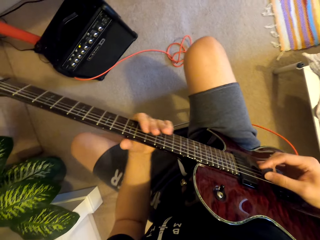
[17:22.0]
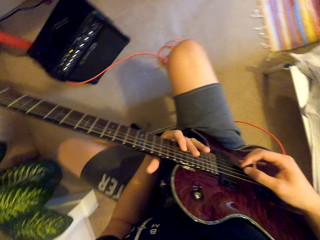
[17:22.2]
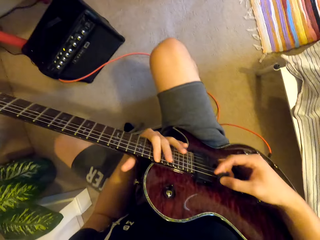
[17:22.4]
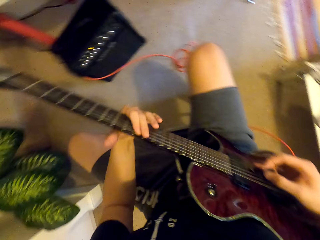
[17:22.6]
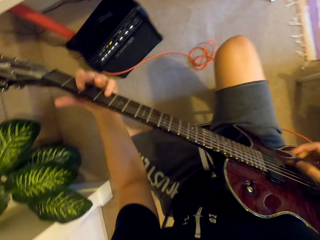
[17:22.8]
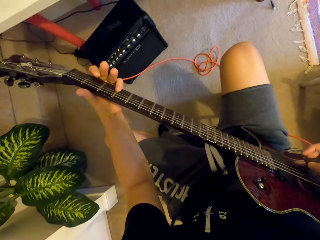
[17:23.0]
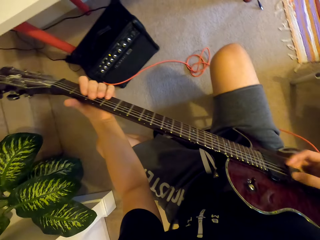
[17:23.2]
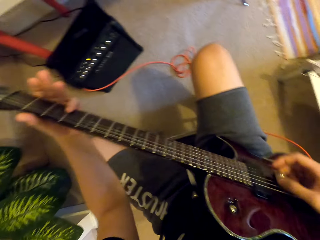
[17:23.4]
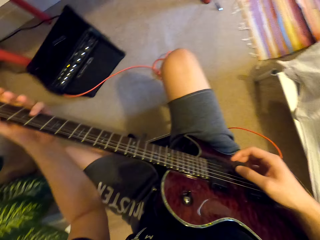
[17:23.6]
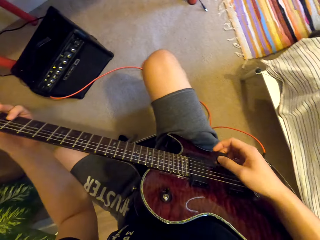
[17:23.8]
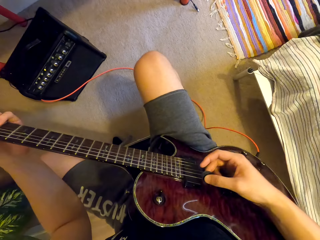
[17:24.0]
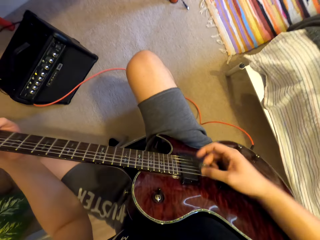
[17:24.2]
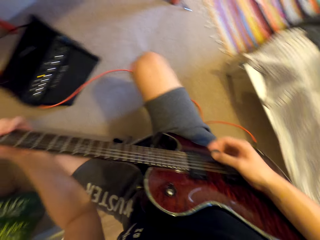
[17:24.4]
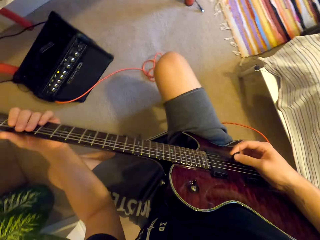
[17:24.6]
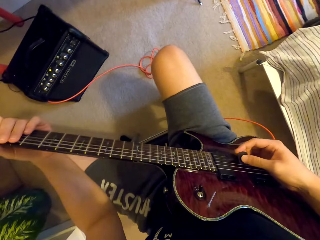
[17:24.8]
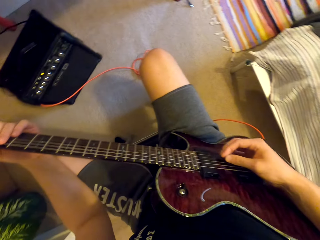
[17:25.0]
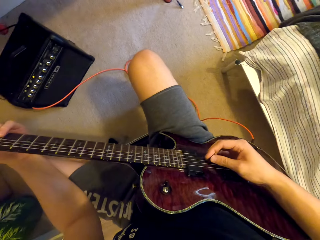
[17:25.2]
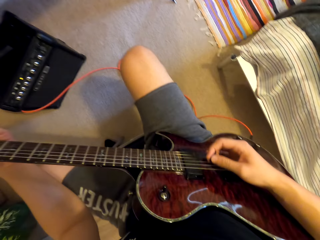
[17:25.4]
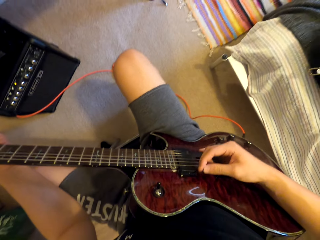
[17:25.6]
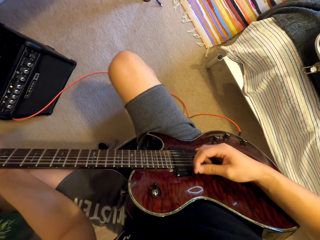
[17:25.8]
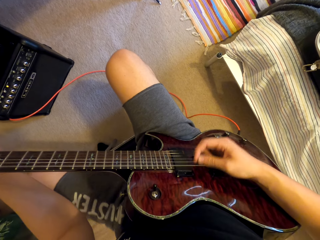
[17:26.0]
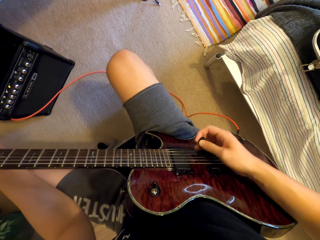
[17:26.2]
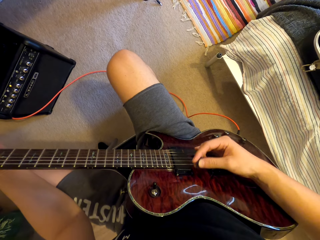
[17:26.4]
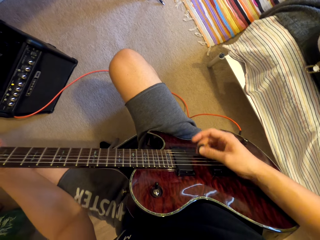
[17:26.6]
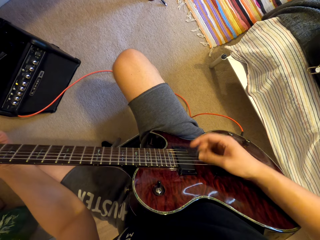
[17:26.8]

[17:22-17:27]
The camera wearer plays the guitar.

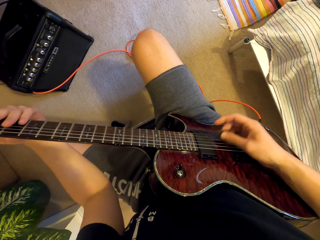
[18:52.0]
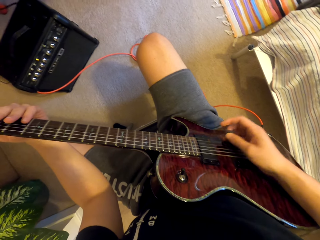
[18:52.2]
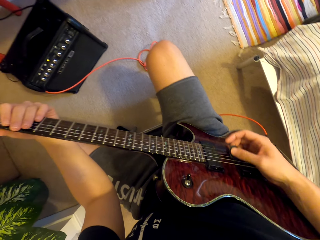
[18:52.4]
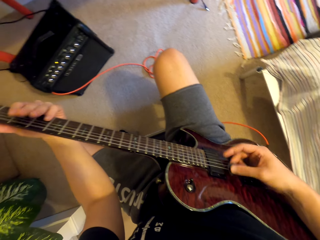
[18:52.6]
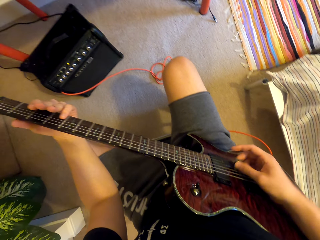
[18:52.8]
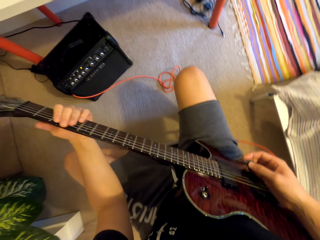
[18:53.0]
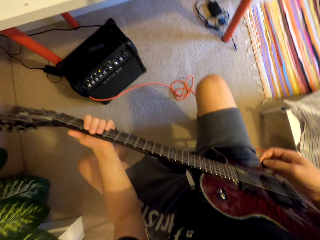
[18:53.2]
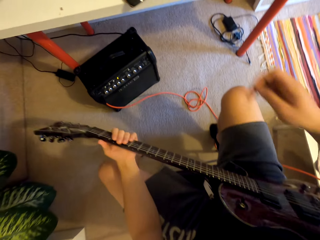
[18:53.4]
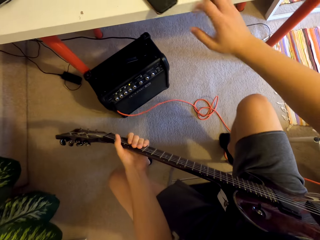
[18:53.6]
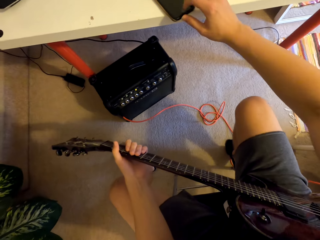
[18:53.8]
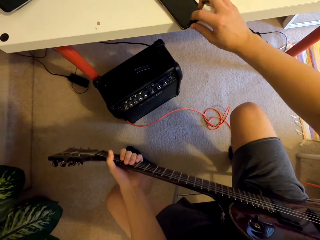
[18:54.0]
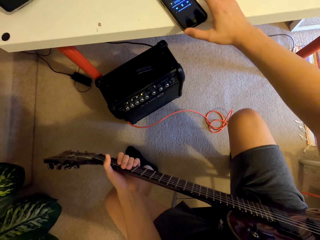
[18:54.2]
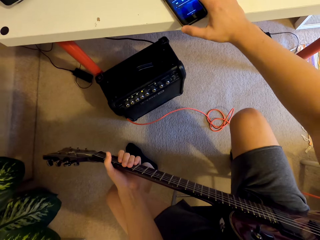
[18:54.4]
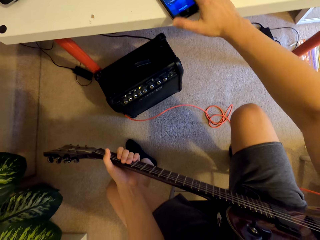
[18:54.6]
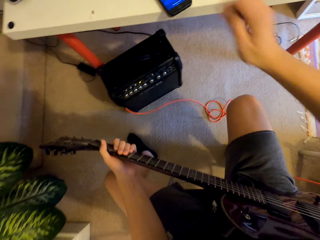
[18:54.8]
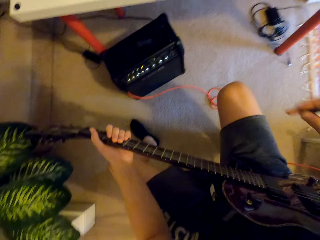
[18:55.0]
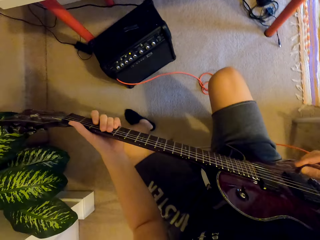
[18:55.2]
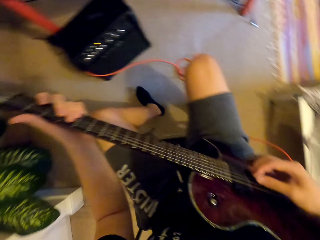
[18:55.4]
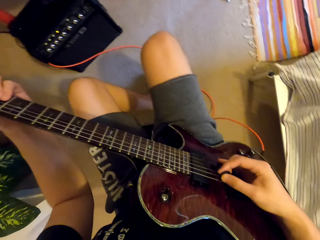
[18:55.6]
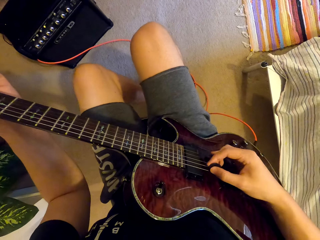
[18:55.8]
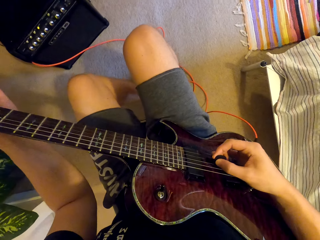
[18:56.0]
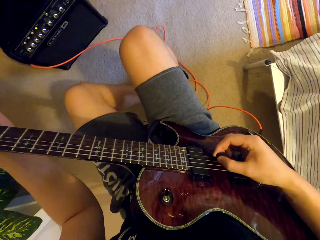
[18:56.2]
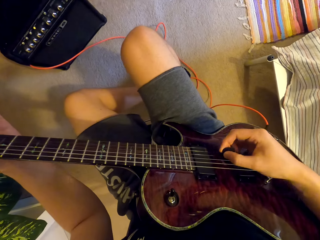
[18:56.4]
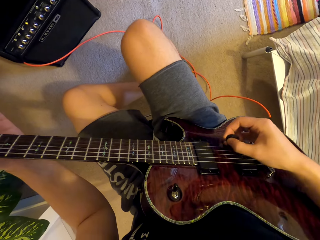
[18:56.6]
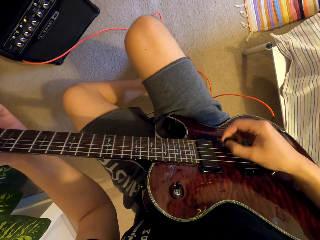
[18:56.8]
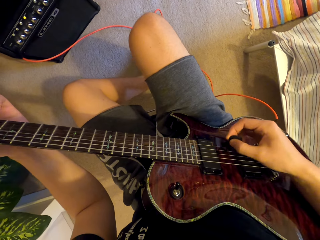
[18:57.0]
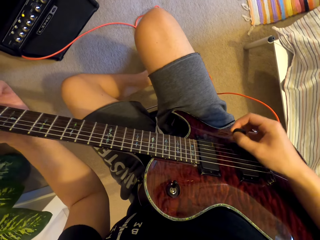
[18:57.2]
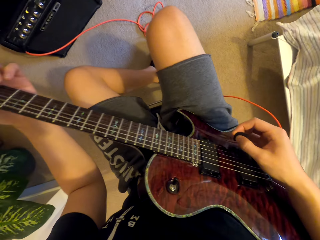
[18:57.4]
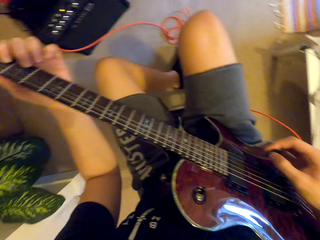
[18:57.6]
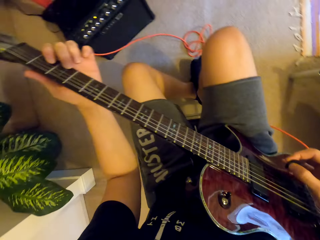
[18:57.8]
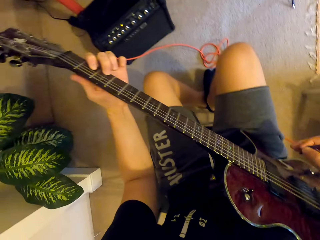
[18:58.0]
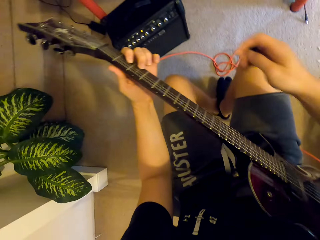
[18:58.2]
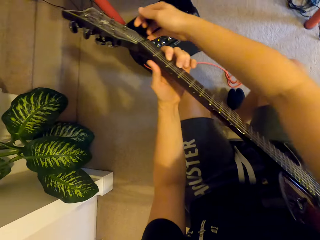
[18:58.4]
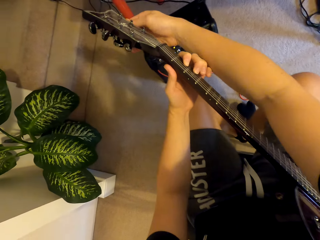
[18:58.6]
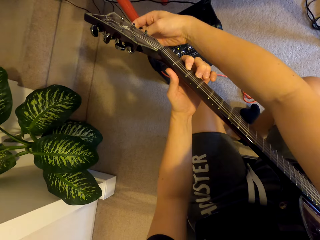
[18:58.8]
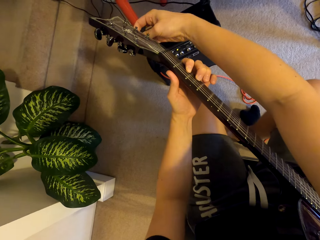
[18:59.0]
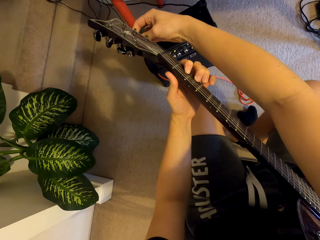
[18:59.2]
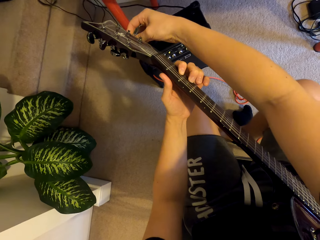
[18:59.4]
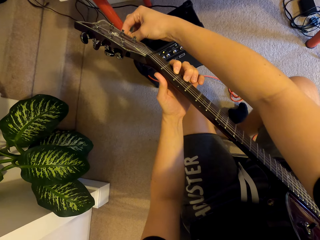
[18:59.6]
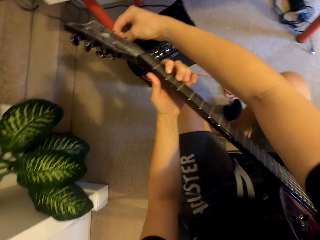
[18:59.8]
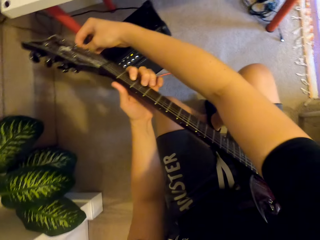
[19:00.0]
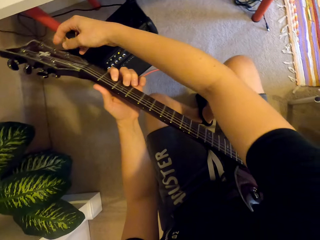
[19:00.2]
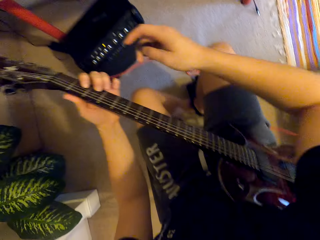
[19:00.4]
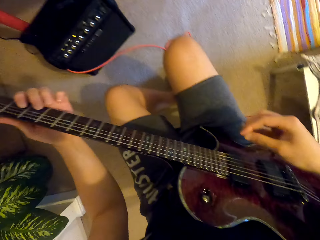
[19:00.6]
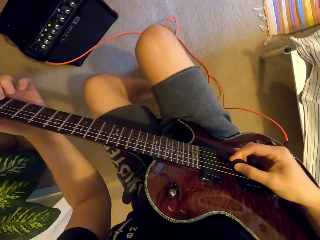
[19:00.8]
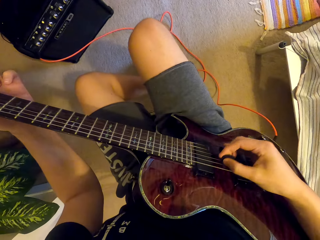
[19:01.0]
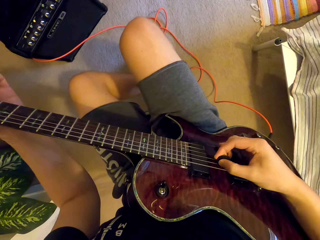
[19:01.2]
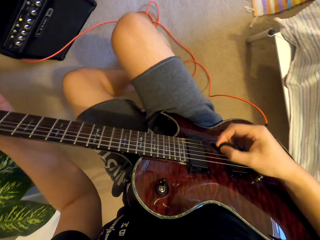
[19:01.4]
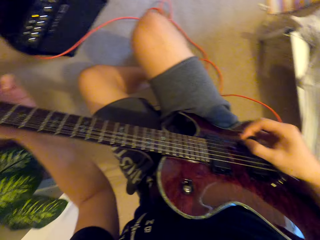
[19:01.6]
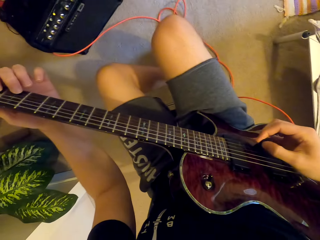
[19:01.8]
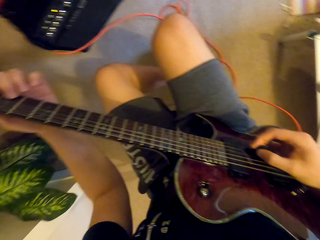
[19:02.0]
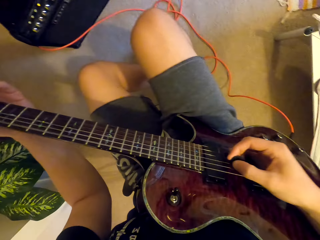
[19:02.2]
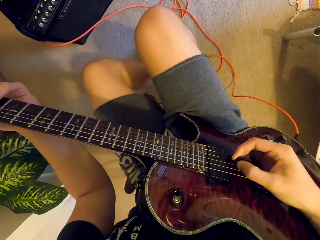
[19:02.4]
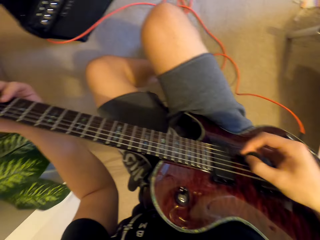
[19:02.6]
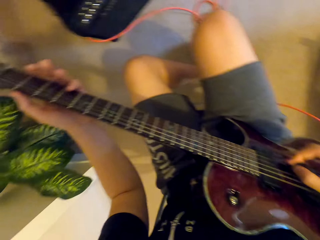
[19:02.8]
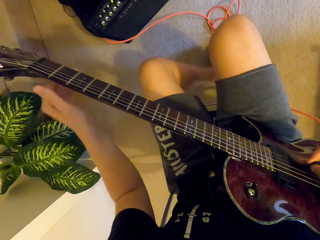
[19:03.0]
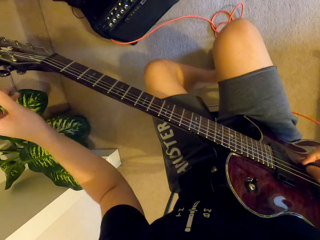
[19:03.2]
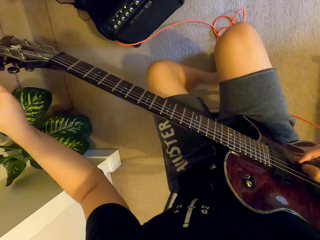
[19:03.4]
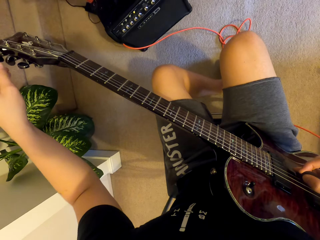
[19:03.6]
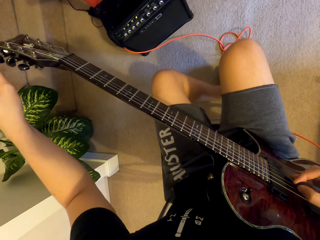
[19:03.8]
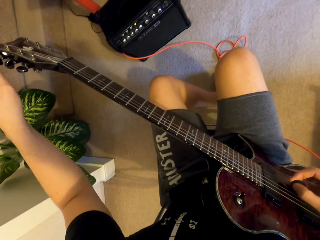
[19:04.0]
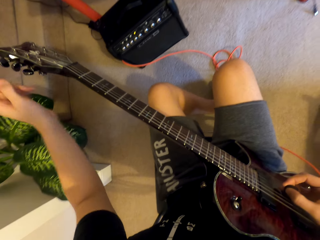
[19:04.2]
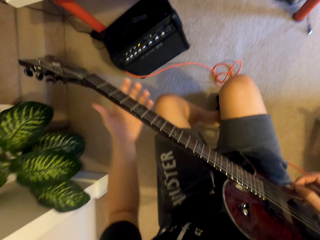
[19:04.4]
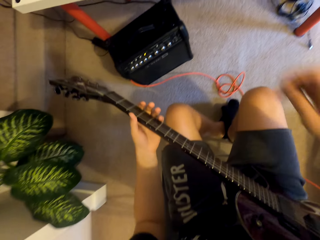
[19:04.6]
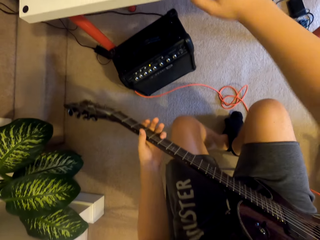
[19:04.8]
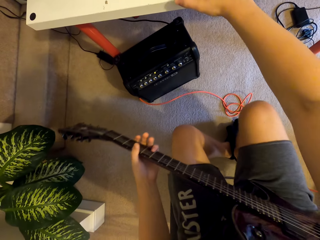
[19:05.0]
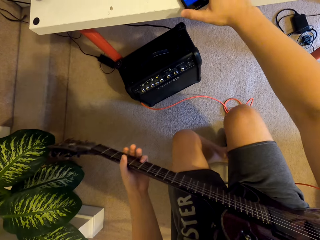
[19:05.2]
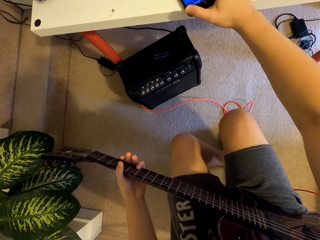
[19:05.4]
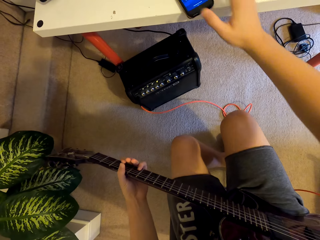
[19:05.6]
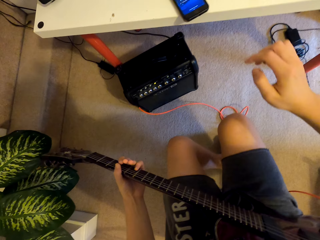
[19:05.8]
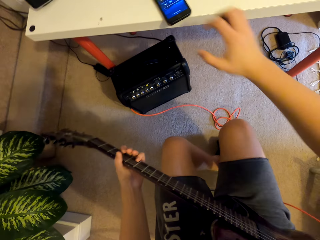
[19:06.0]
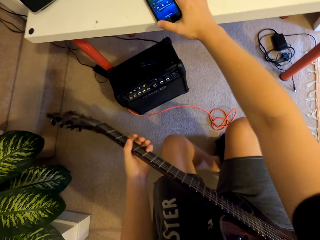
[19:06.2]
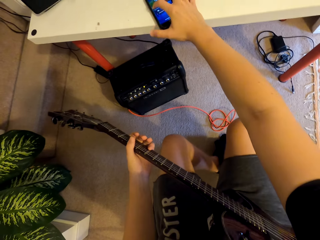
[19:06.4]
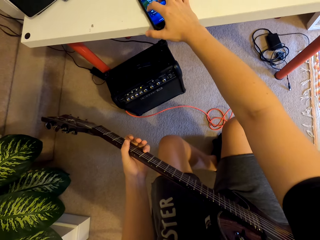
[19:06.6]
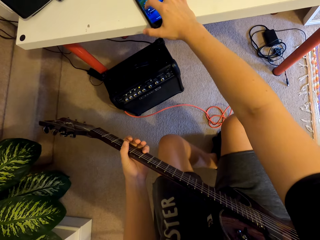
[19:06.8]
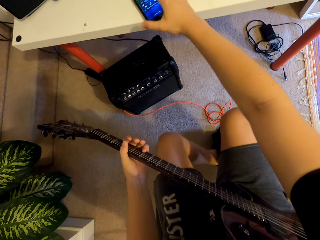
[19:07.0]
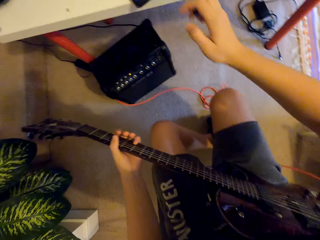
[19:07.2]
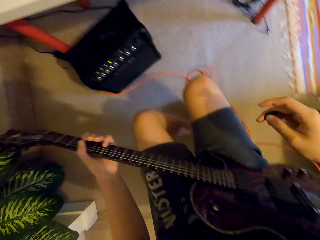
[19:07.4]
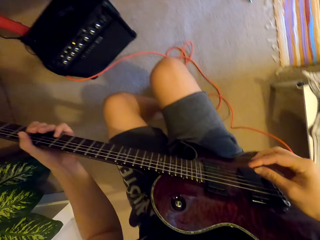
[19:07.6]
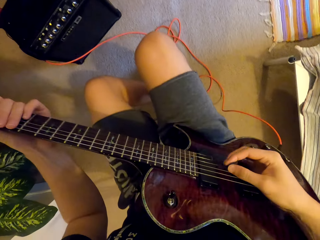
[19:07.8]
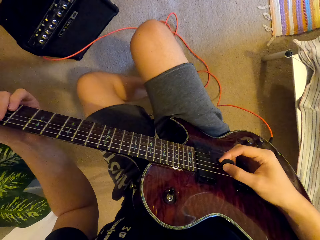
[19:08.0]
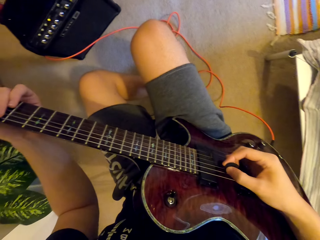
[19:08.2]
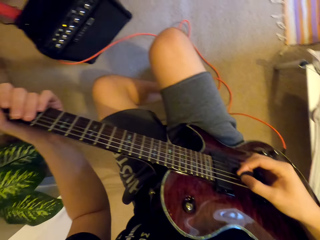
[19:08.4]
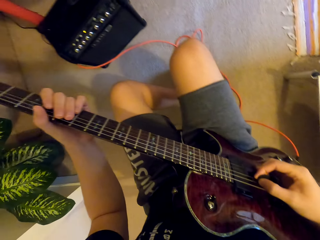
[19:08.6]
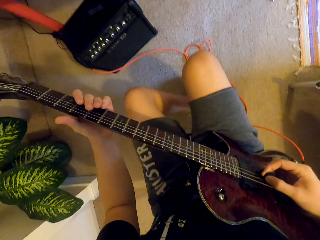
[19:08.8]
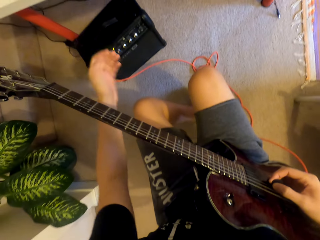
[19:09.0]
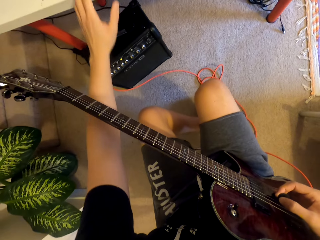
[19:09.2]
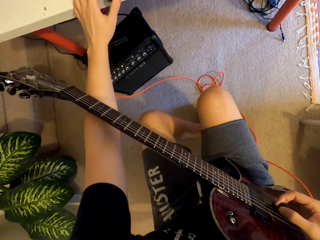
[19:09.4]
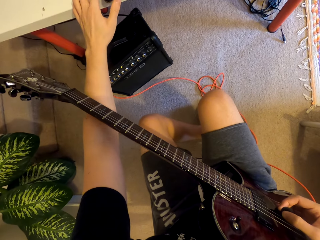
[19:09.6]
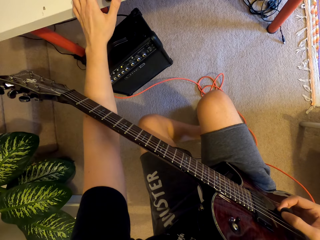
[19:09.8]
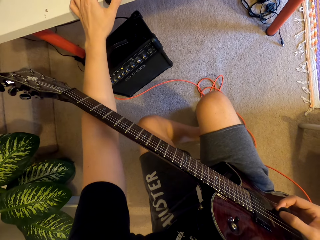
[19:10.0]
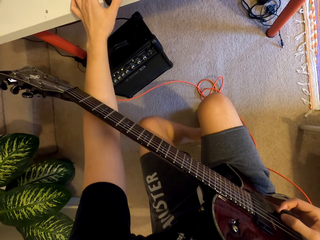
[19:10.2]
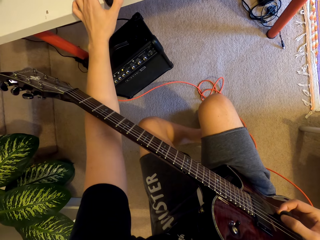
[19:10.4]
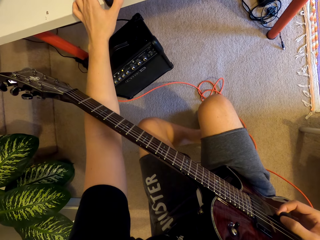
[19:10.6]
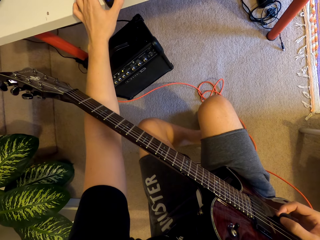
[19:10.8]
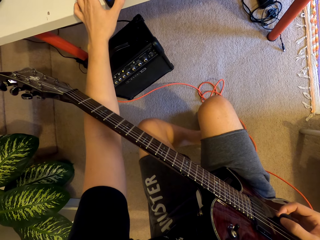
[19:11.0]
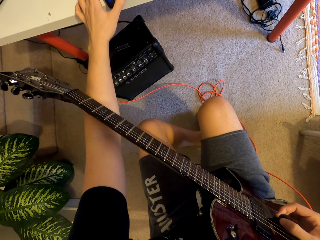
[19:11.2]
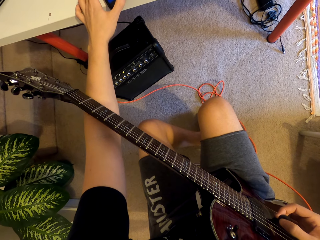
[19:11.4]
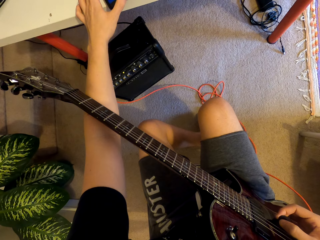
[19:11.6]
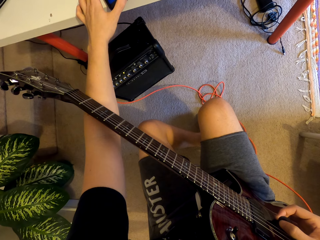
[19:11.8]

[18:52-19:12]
The camera wearer stops. He pulls the plectrum off the guitar. He presses the home button of the phone. He pulls his hand off the phone. He puts the plectrum on the guitar and plays the guitar with the plectrum. He pulls the plectrum off the guitar. He rotates the tuning peg. He pulls his hand off the guitar. He puts the plectrum on the guitar. He plays the guitar with both hands. He pulls his hand off the guitar. He rotates the tuning peg. He pulls his hand off the guitar. He holds the guitar. He stretches the right hand. He pulls the plectrum off the guitar. He taps on the phone's screen. He plays the guitar with both hands. He holds the guitar. He lets go of the guitar's neck. He taps on the phone's screen.
